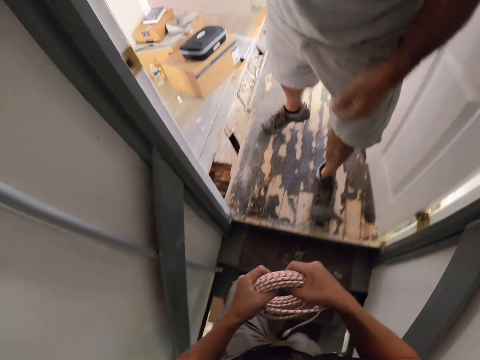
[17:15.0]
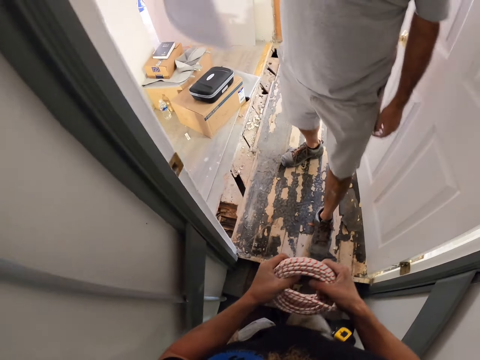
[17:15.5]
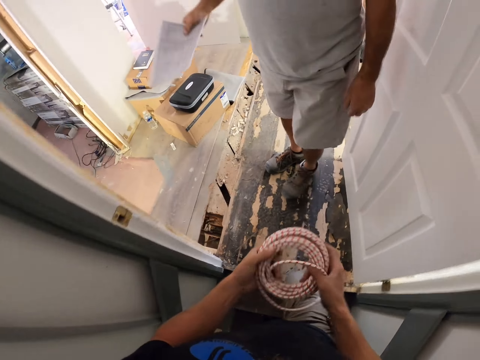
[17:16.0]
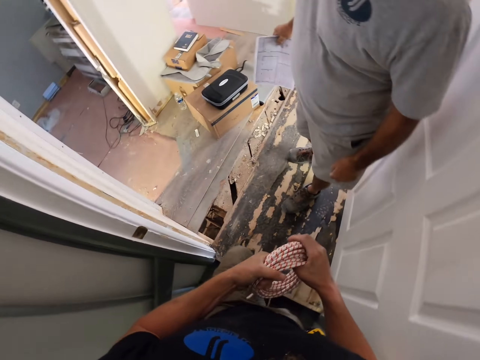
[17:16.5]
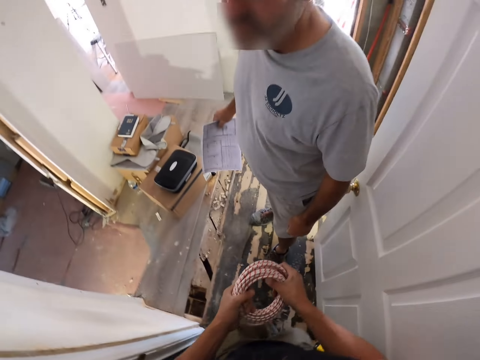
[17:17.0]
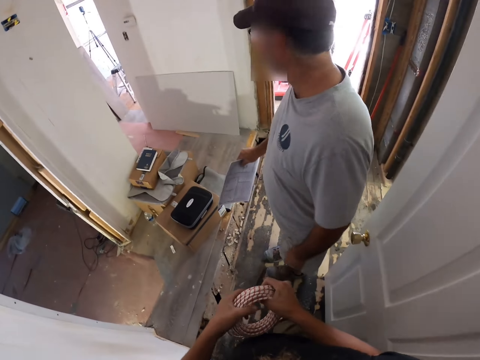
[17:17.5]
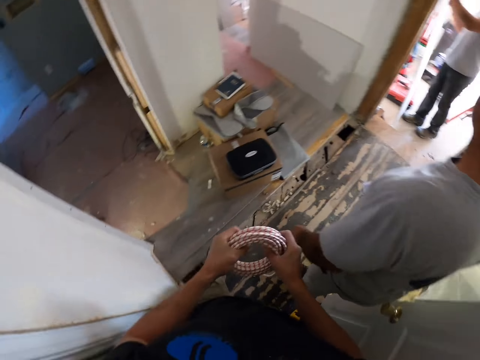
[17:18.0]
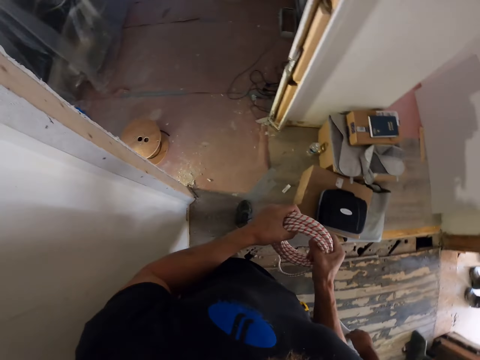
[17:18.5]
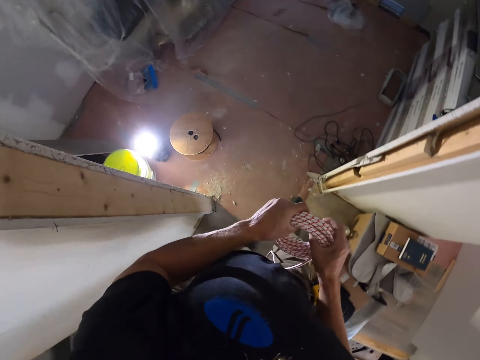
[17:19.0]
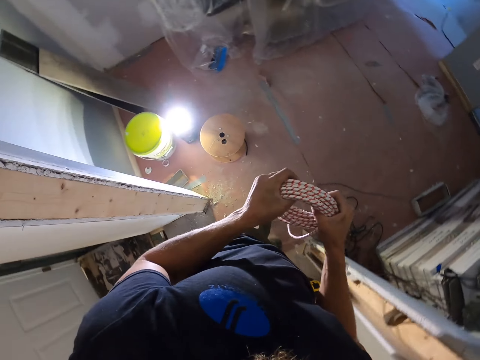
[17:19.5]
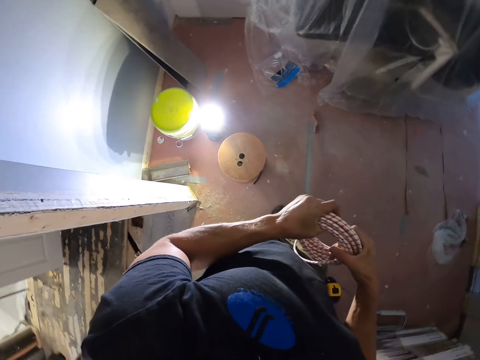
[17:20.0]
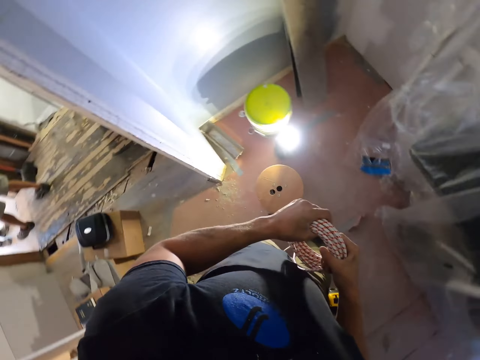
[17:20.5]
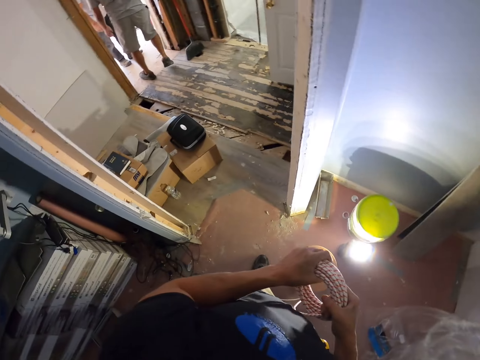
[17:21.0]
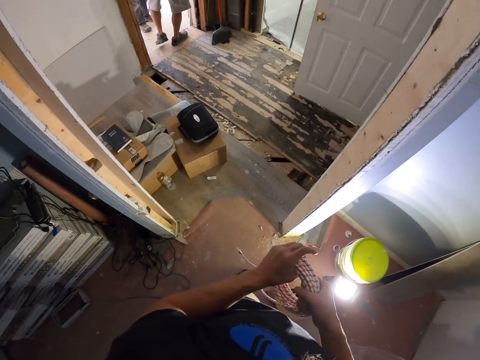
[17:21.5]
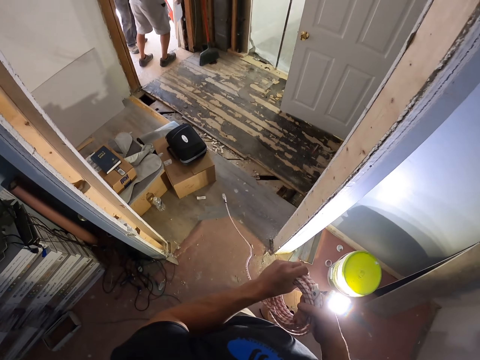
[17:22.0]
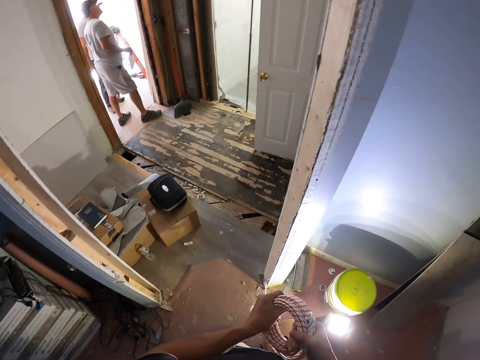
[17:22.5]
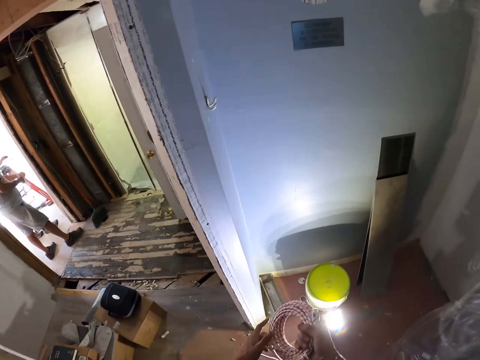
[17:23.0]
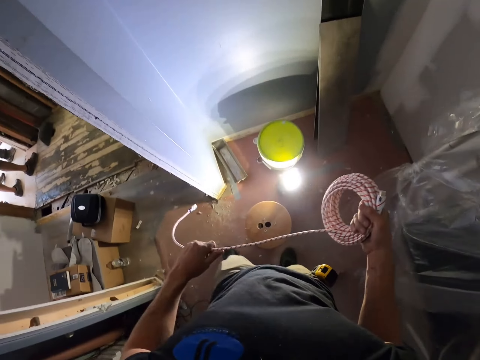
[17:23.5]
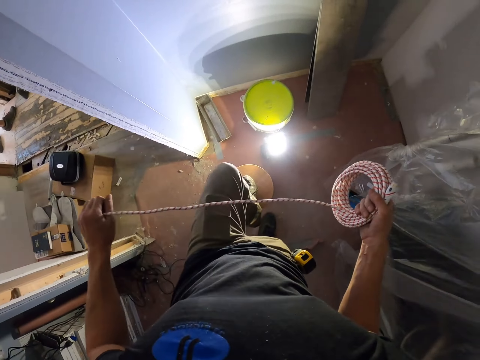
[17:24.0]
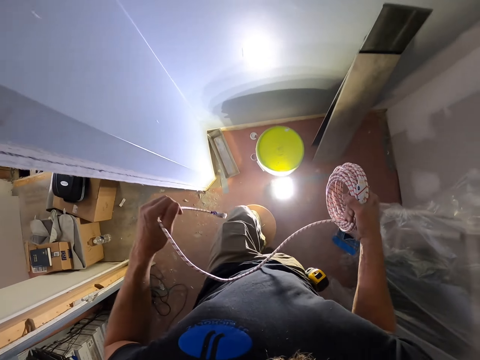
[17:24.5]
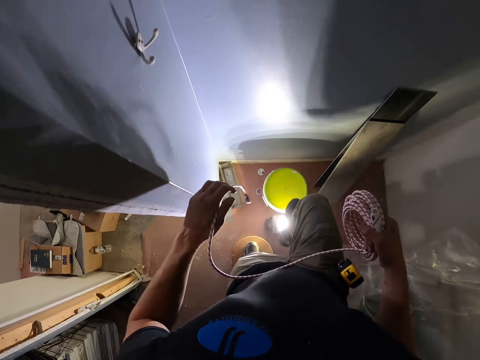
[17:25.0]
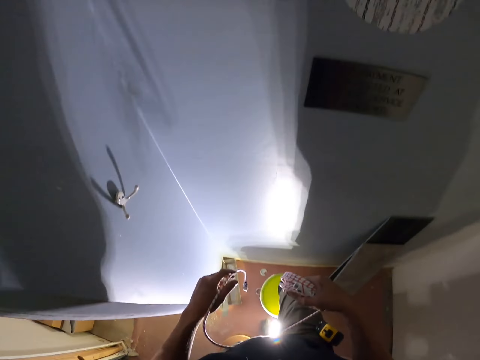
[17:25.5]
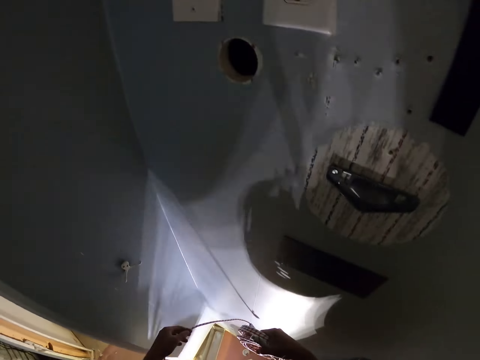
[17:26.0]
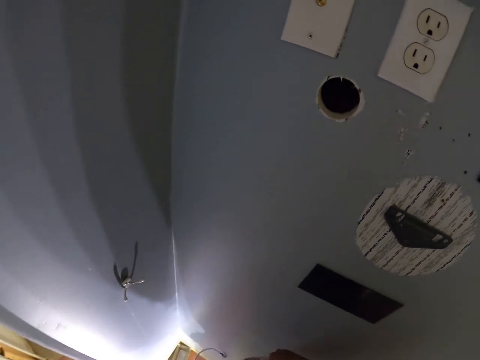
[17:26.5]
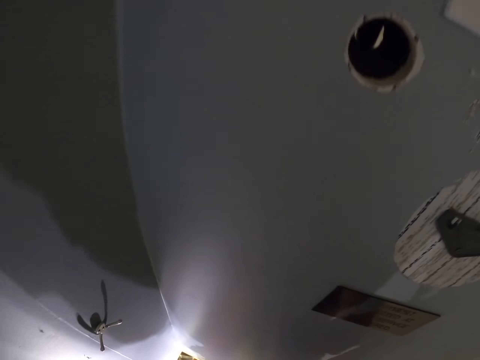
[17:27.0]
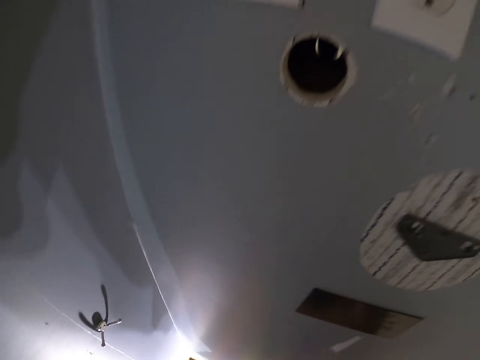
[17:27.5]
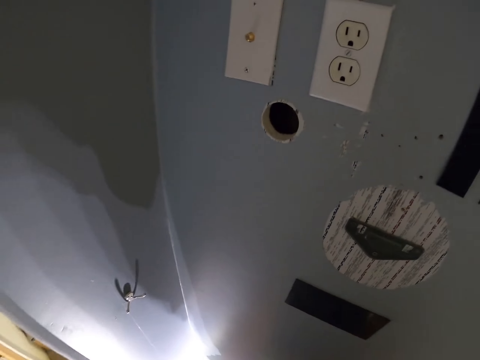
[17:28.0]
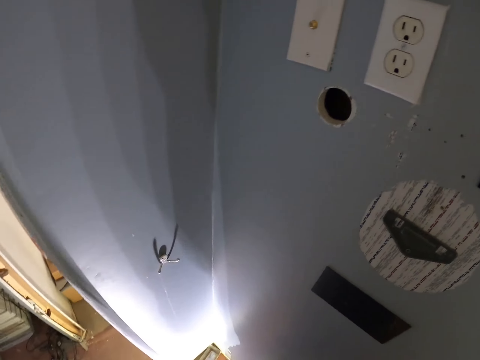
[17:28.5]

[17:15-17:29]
The camera wearer climbs the stairs. A person holds a piece of paper with the left hand. The camera wearer rolls the wire. They walk around a room. They look around. They pull the cable. They straighten the wire with the left hand. They step on the stool with the left foot. They step on the bucket with the right foot. They look inside the hole.

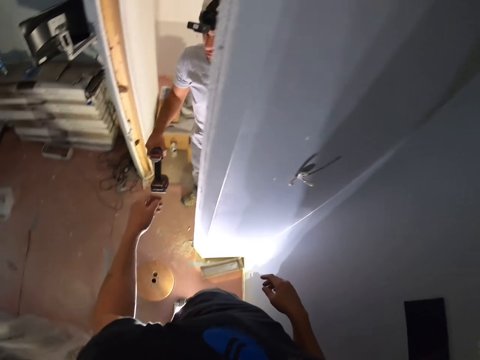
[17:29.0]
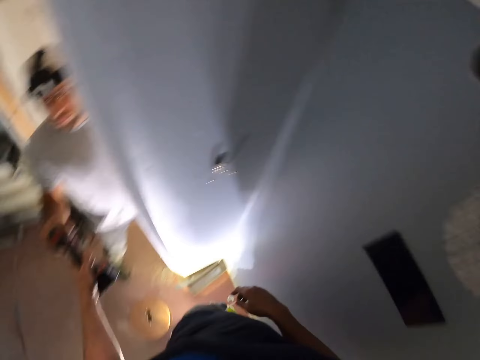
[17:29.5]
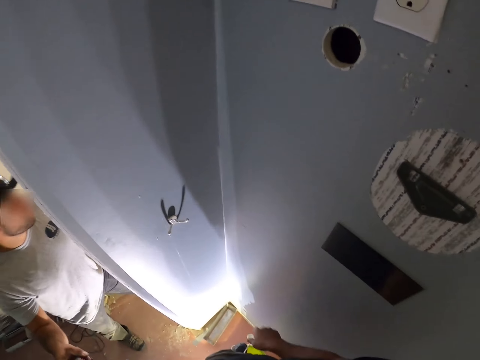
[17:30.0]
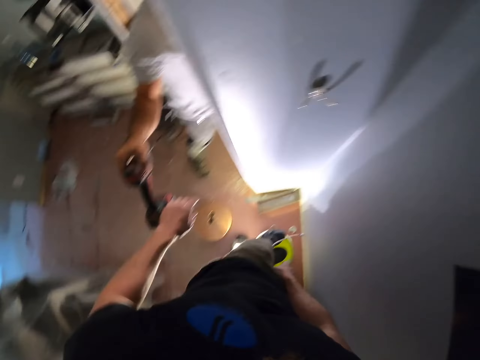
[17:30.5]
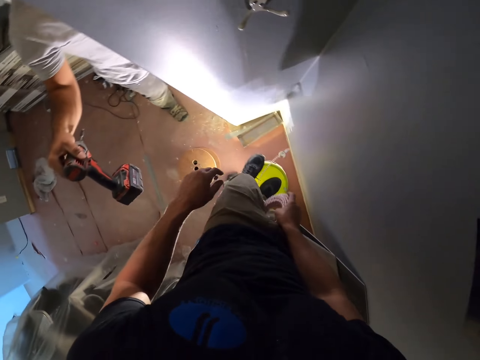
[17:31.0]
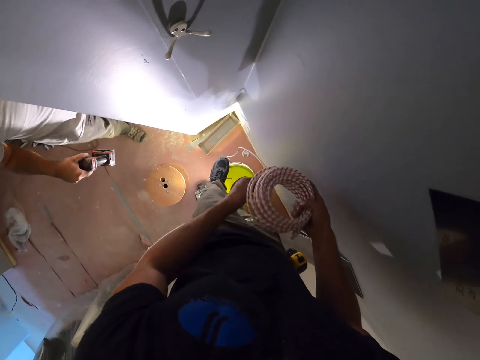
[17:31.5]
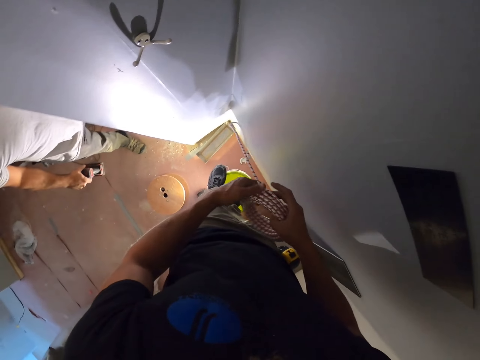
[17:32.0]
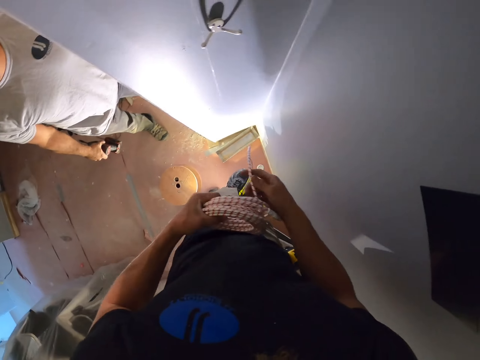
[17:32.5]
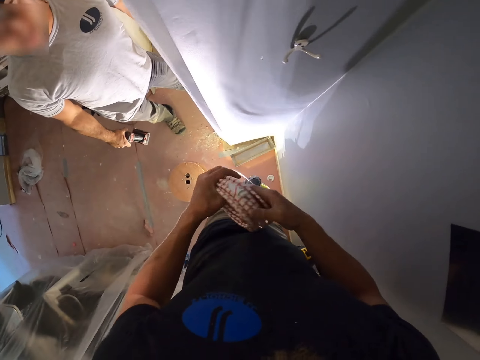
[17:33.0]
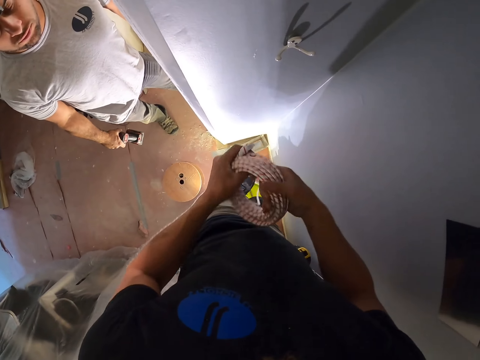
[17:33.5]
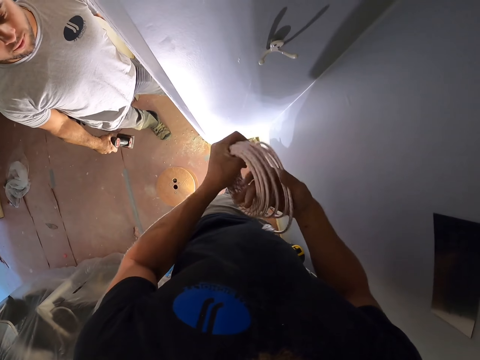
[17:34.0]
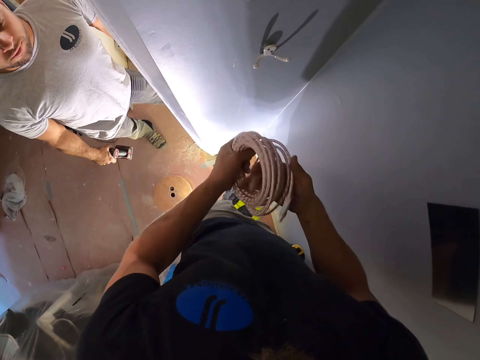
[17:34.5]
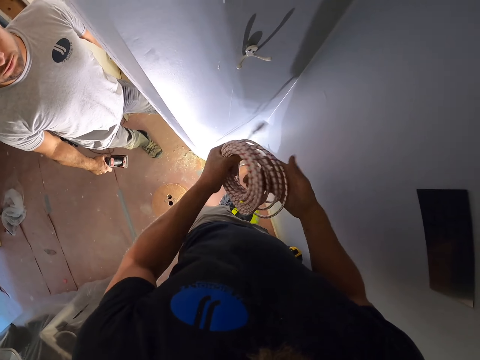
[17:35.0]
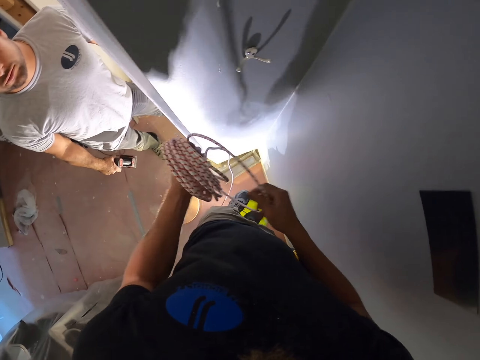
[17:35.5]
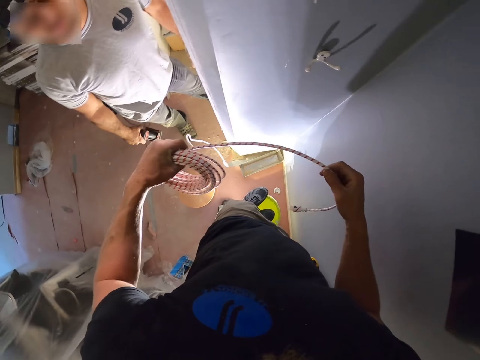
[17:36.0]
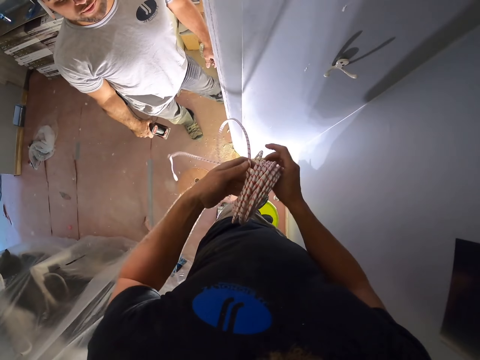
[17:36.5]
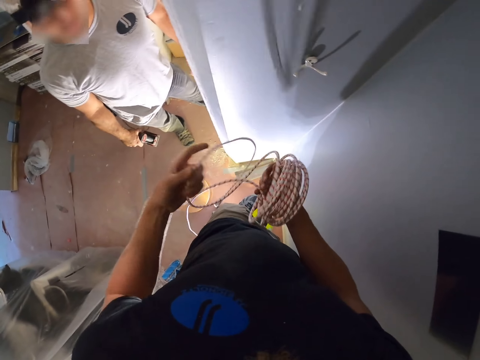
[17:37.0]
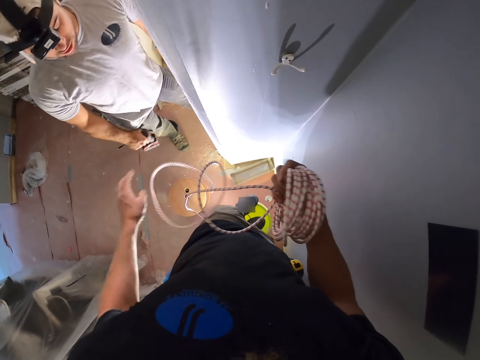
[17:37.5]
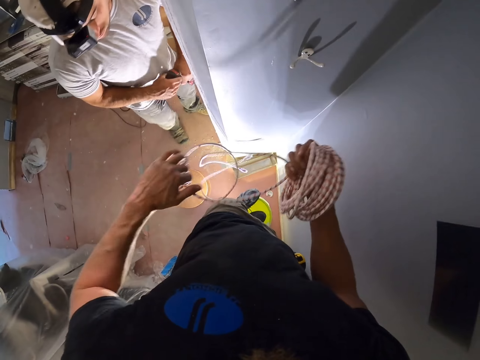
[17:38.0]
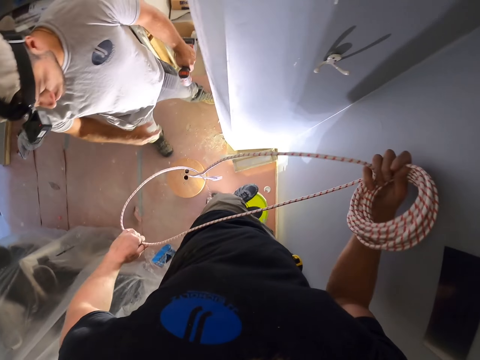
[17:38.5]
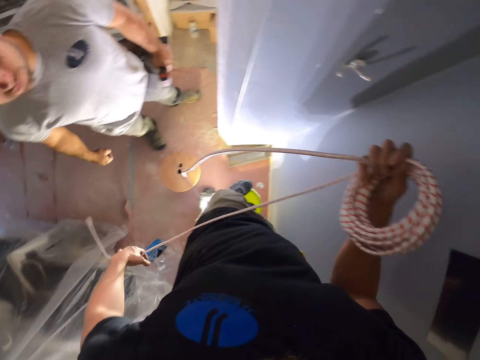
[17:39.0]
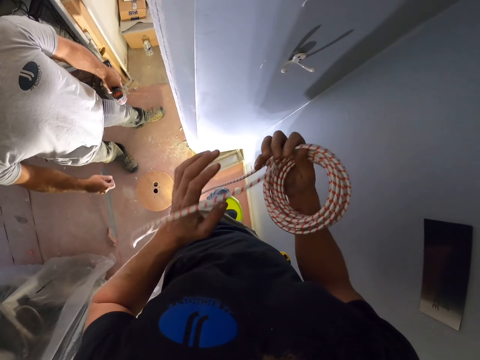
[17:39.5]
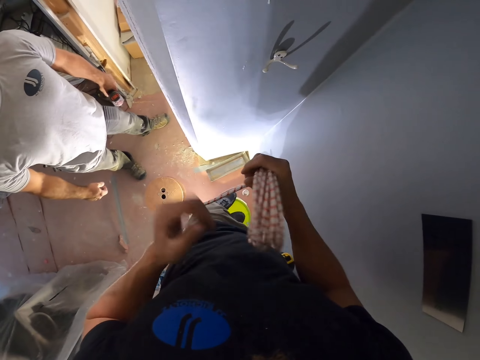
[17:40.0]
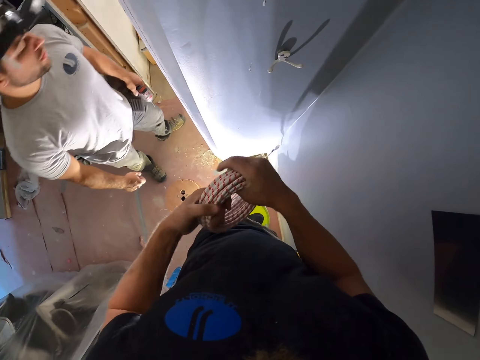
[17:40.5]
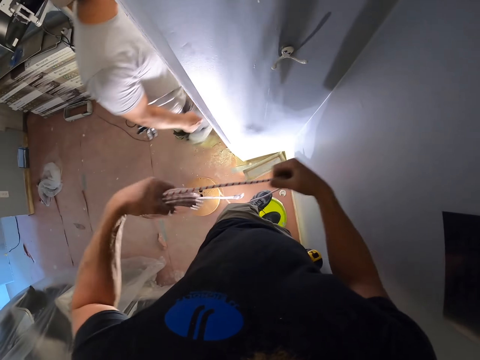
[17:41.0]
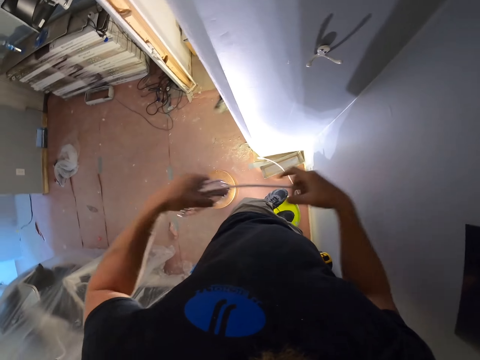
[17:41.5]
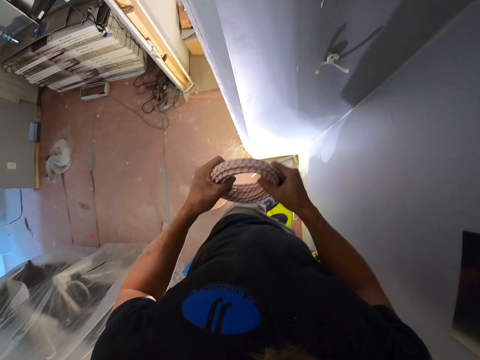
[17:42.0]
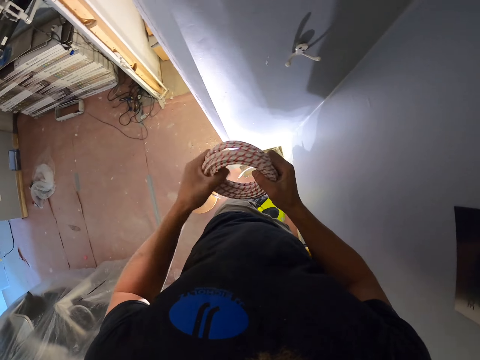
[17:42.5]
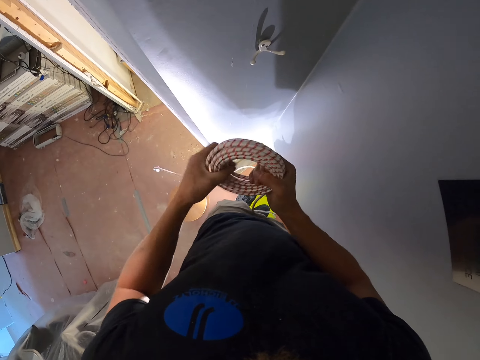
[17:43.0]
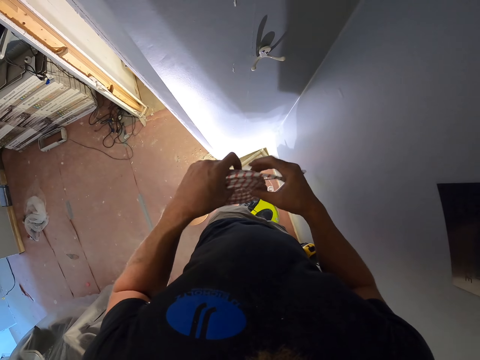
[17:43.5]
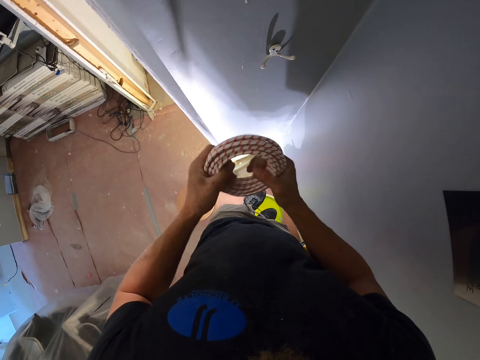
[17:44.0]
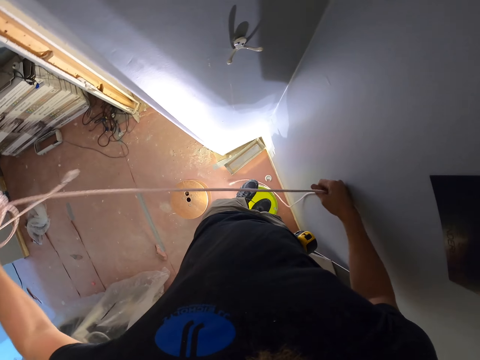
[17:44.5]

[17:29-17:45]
The camera wearer interacts with a man. The man hands over a driller. The camera wearer rolls the wire together. They rotate the cable. They unroll the wire. They pull the cable.
